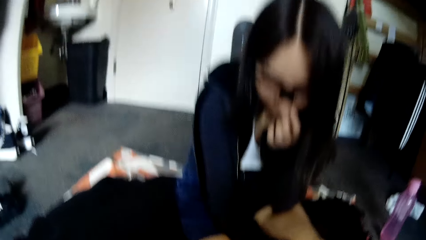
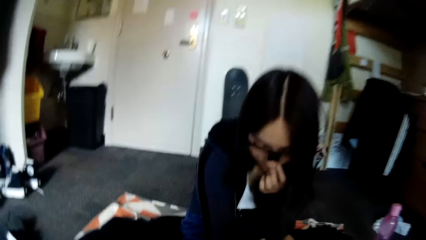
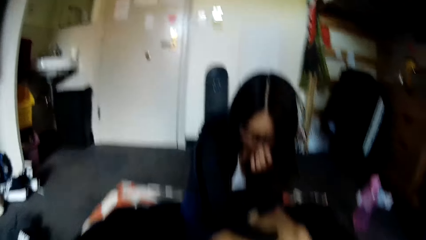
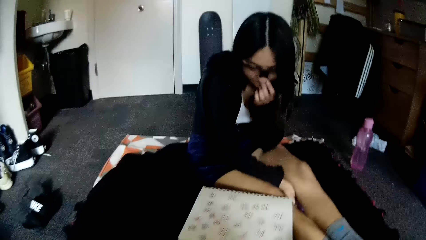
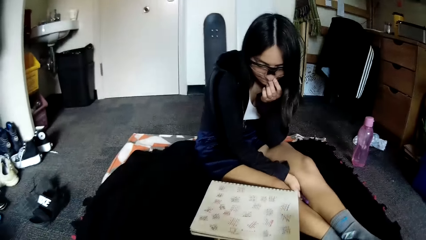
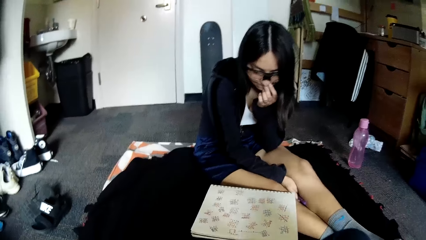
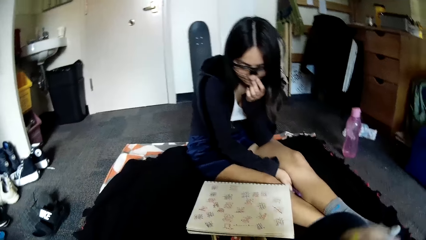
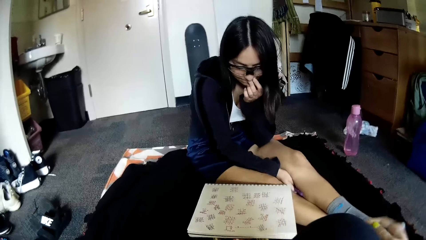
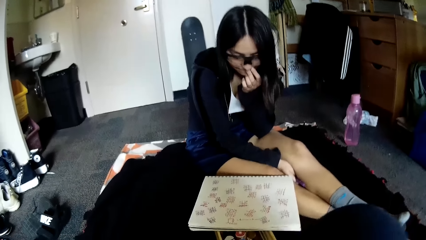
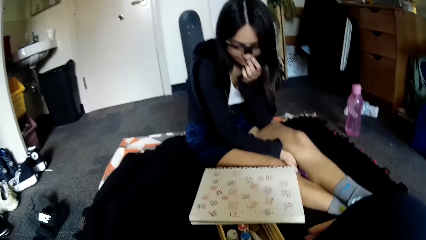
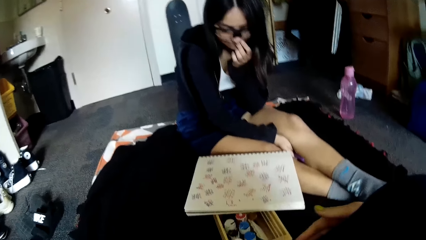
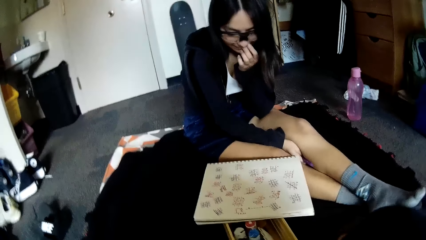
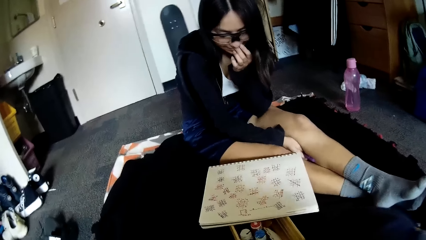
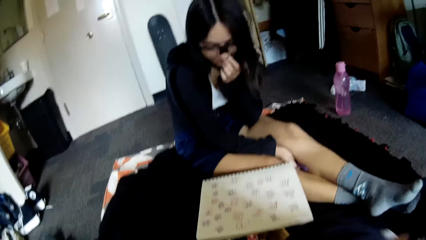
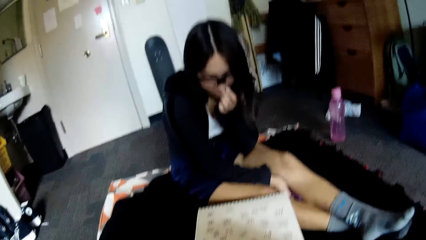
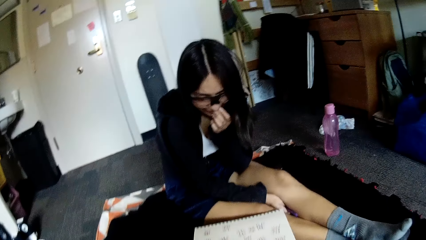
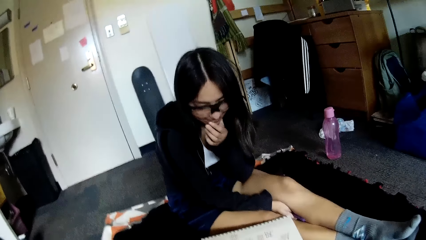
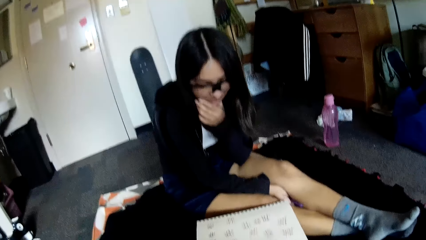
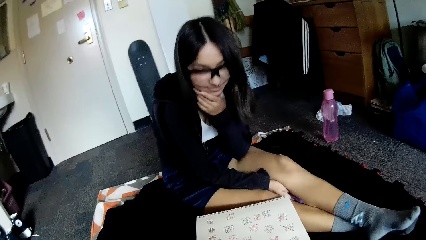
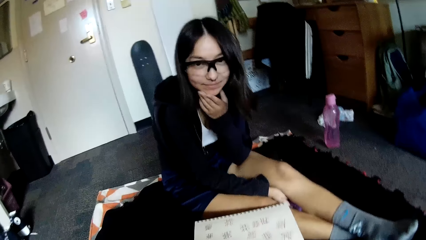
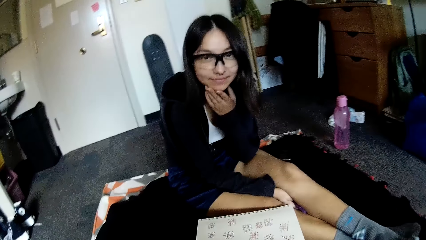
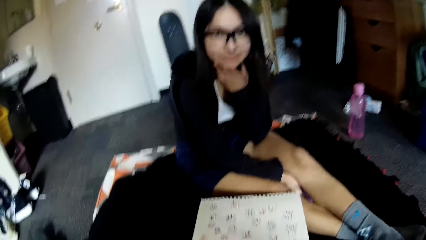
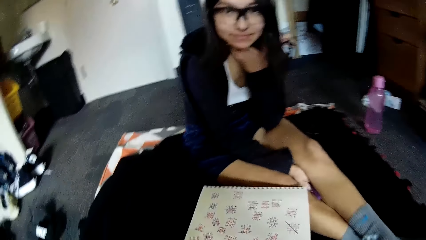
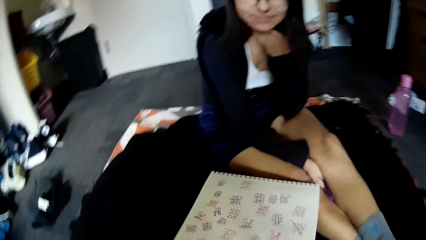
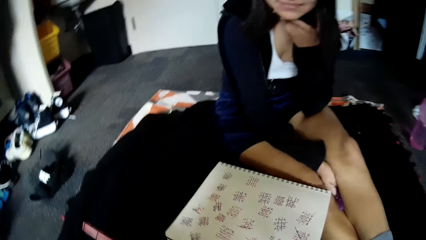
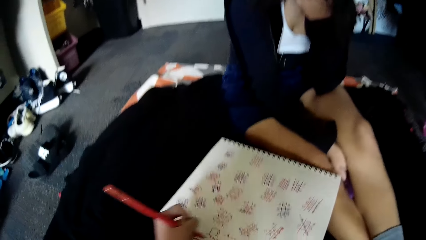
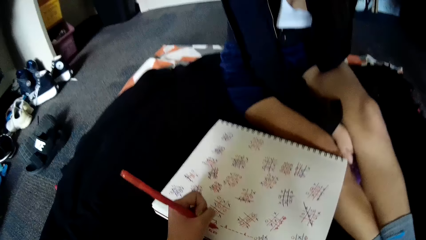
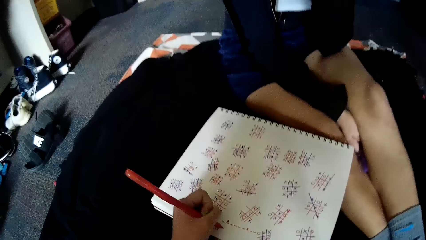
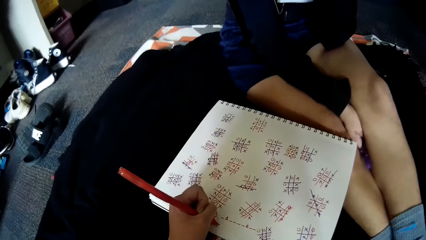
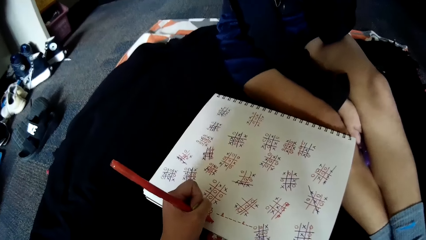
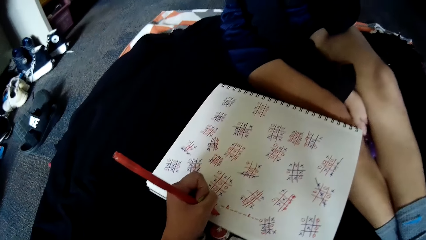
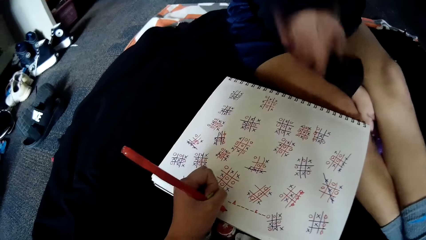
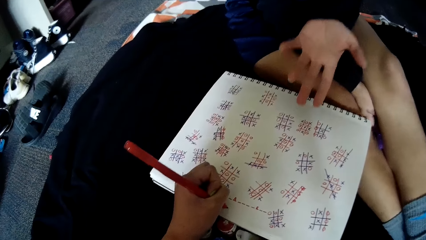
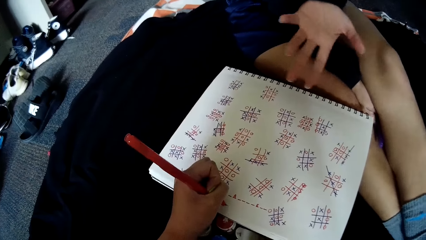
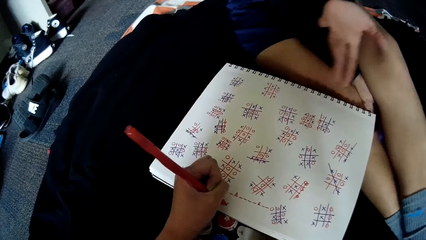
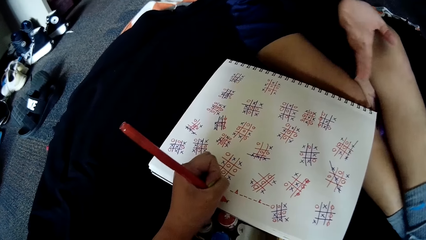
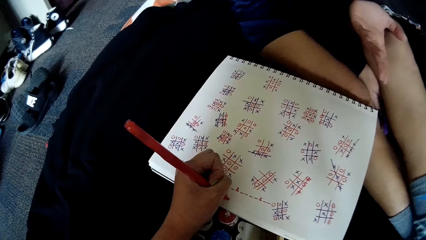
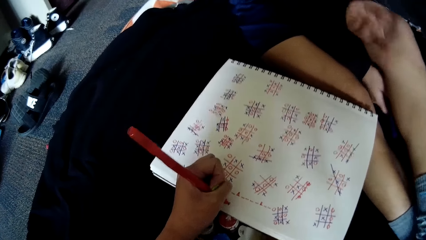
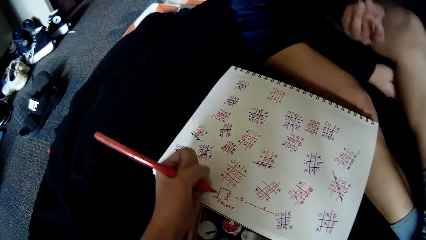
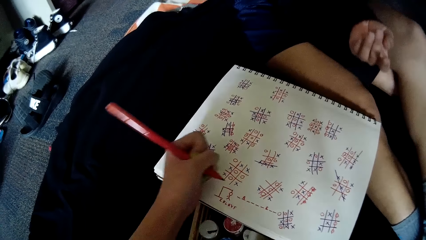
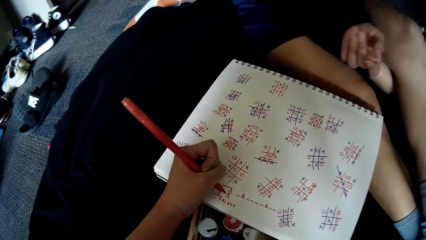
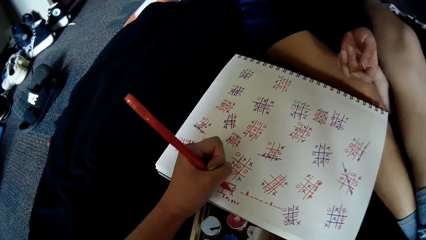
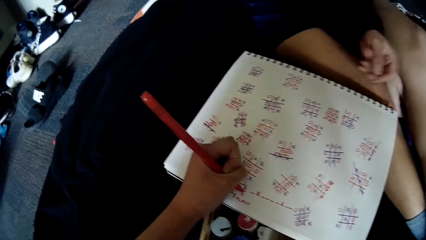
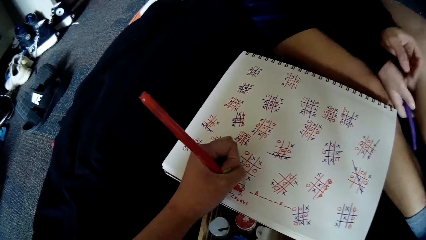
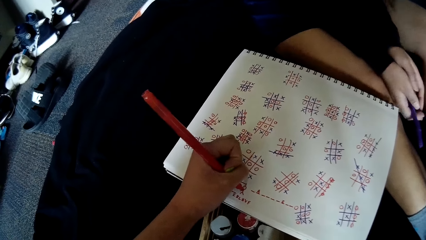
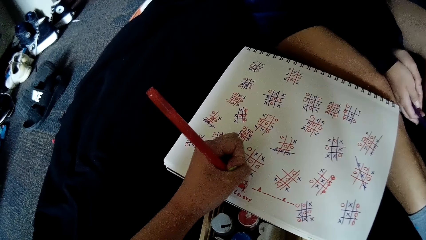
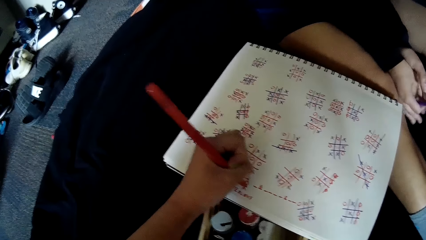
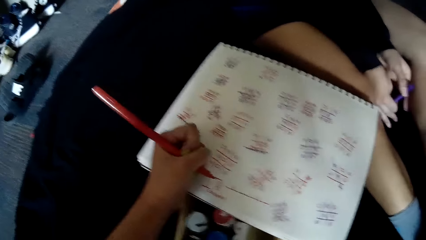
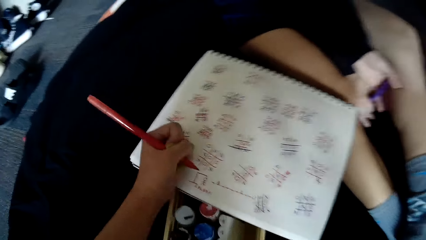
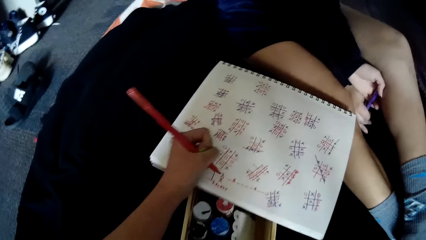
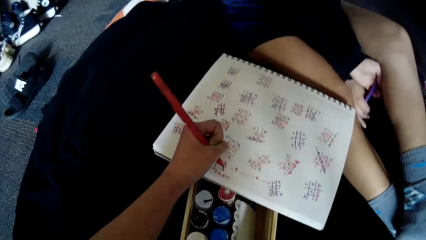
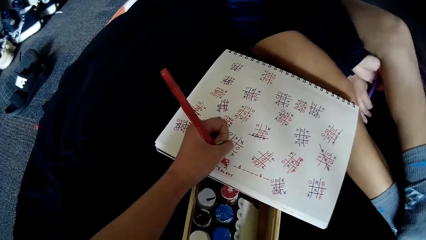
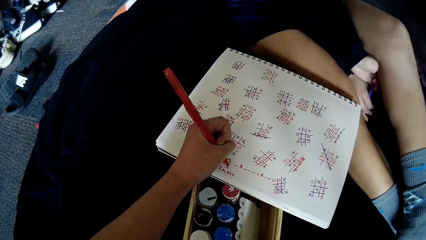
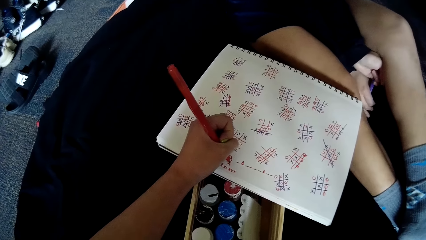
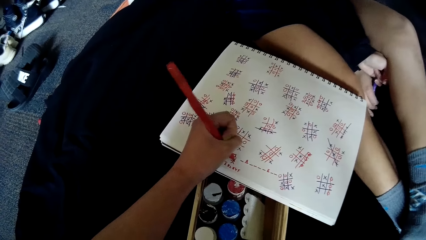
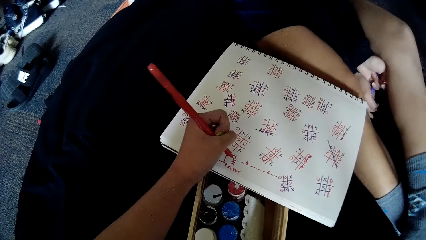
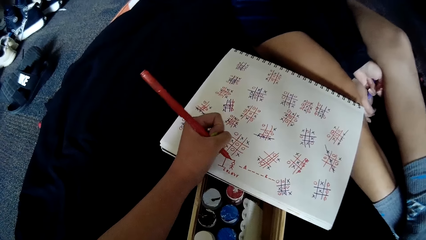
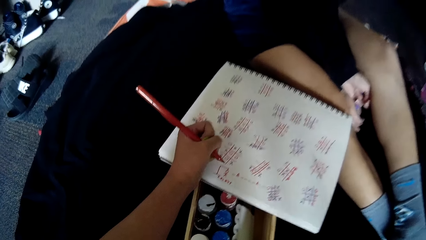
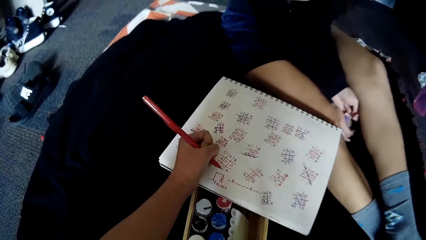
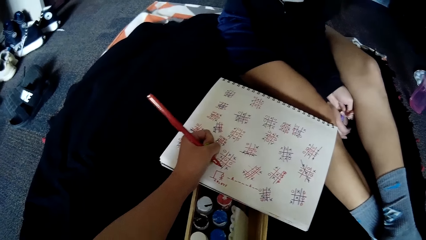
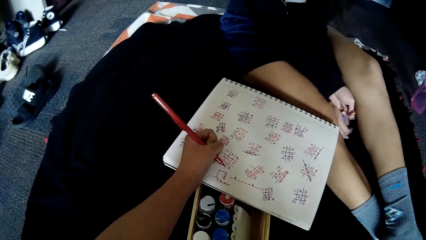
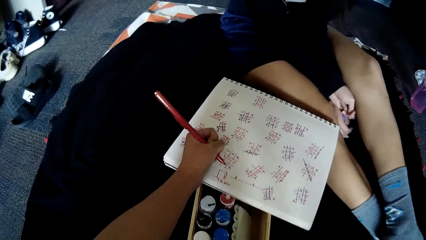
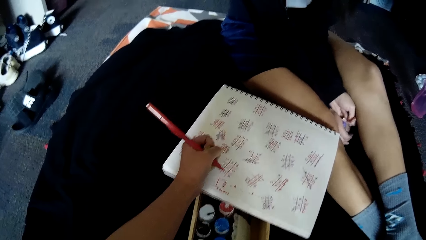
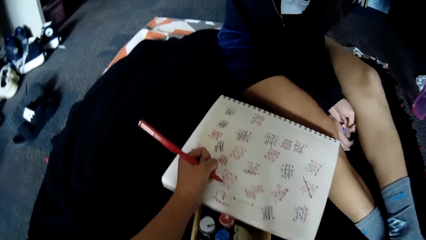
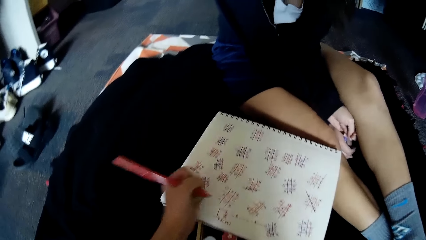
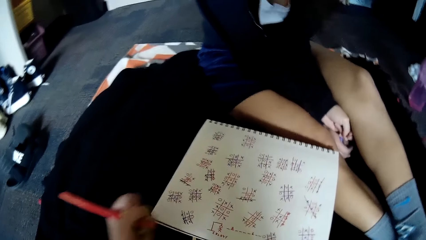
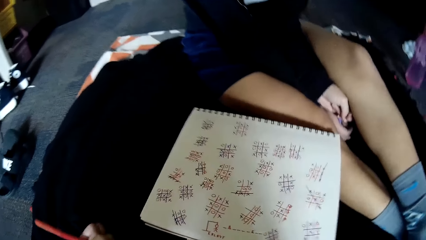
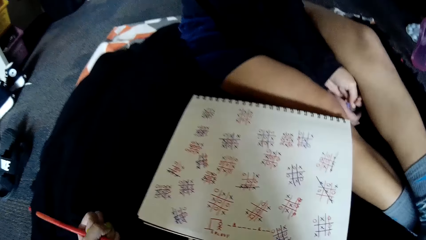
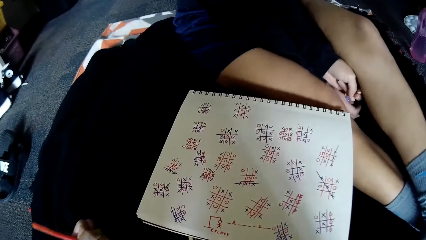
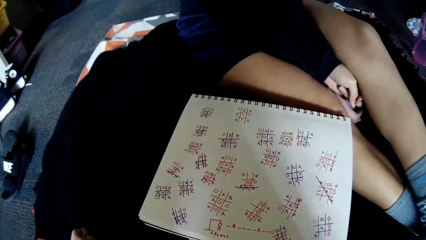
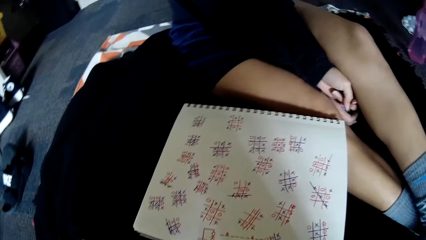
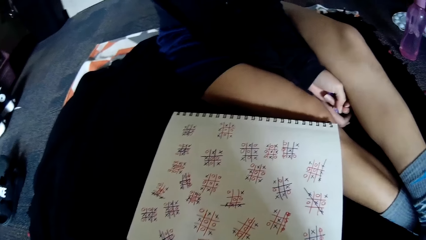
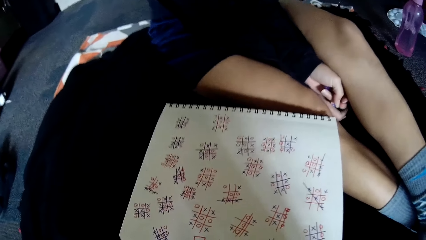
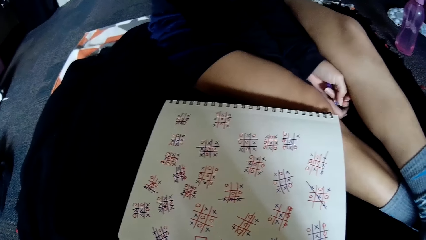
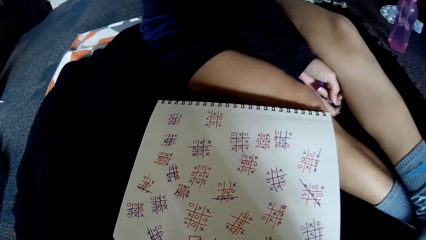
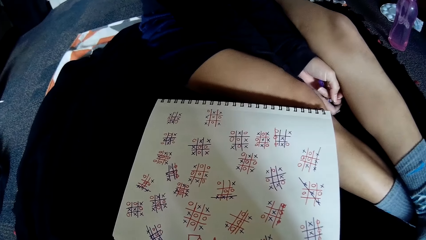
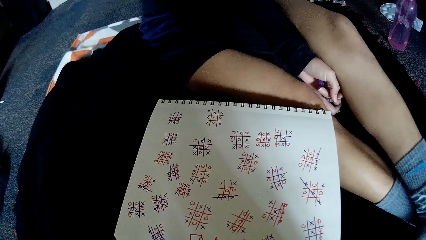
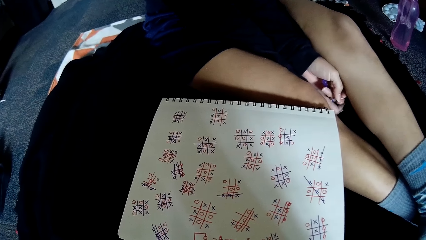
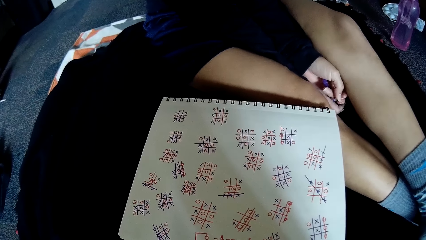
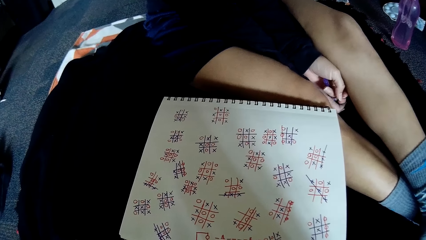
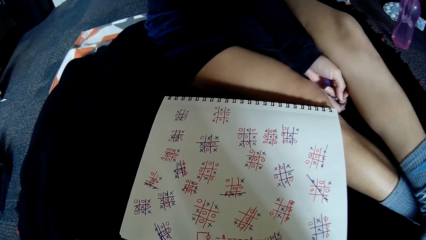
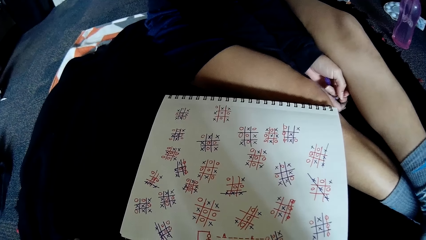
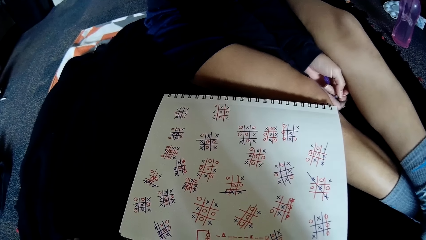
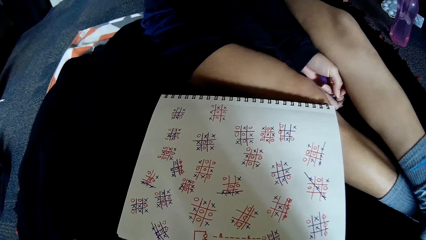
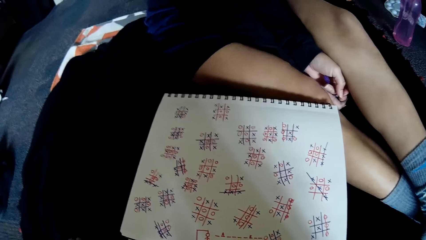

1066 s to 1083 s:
The camera wearer interacts with the woman. She places her left hand on the book on the floor. She writes on the book on the floor with the pen in her left hand.
